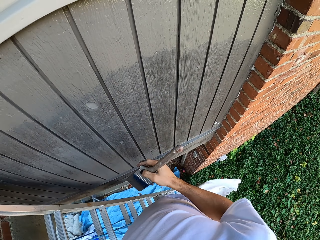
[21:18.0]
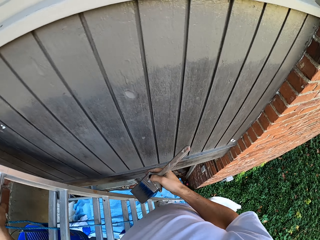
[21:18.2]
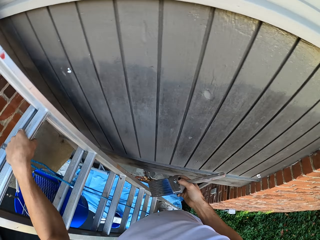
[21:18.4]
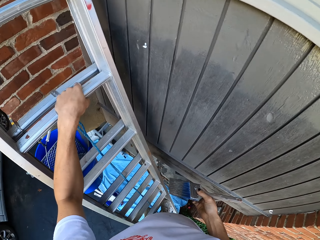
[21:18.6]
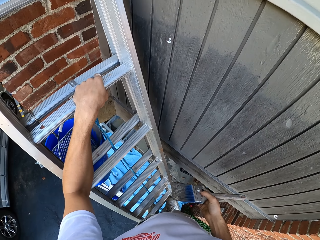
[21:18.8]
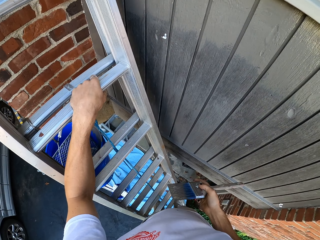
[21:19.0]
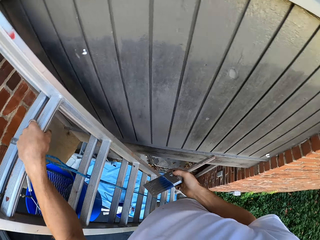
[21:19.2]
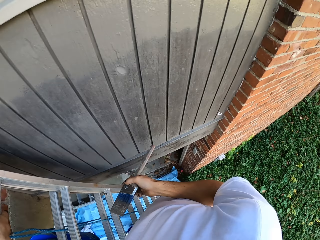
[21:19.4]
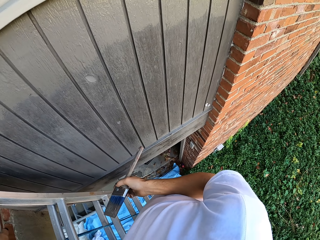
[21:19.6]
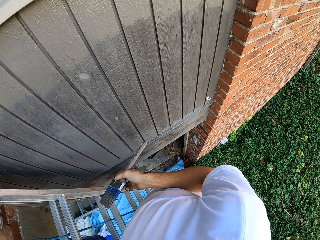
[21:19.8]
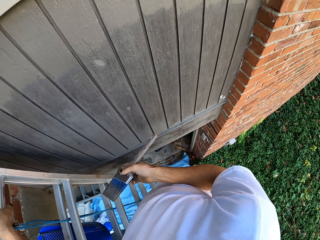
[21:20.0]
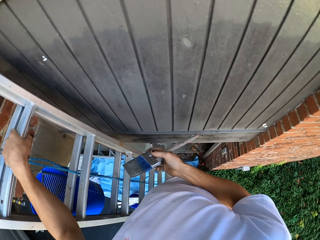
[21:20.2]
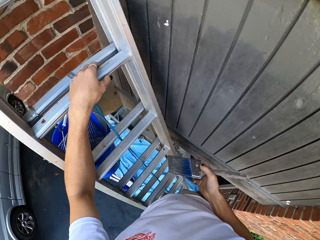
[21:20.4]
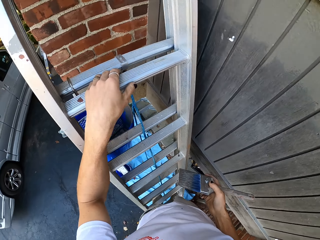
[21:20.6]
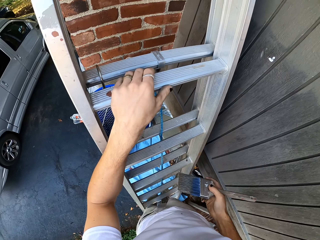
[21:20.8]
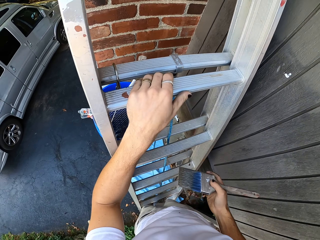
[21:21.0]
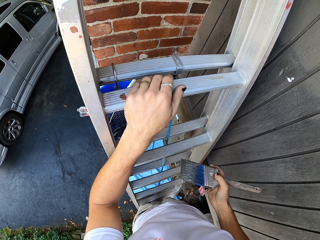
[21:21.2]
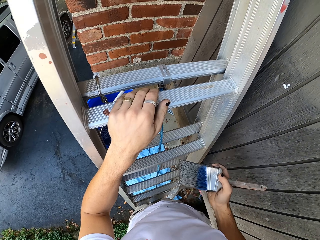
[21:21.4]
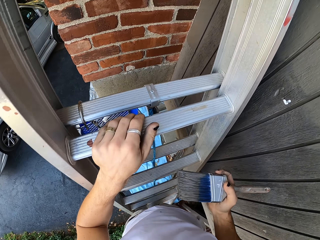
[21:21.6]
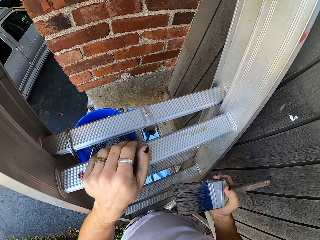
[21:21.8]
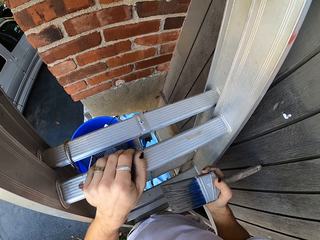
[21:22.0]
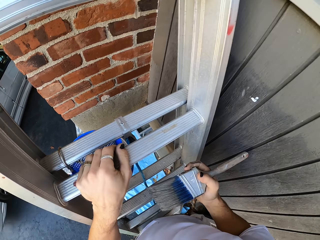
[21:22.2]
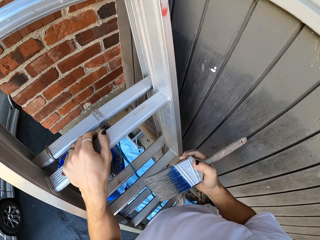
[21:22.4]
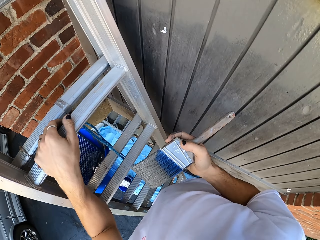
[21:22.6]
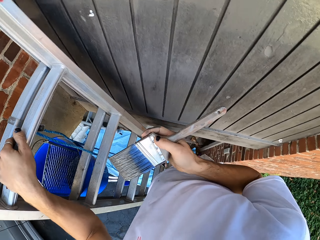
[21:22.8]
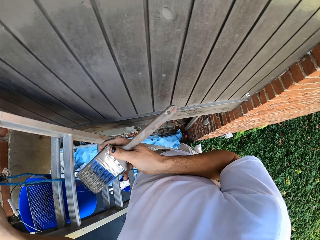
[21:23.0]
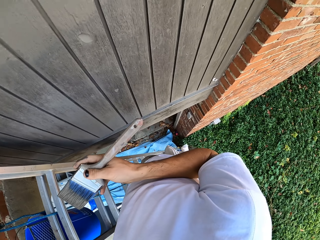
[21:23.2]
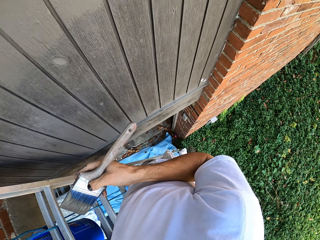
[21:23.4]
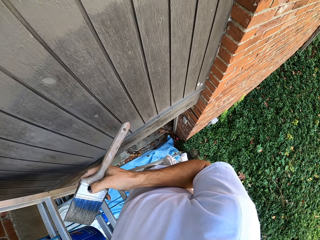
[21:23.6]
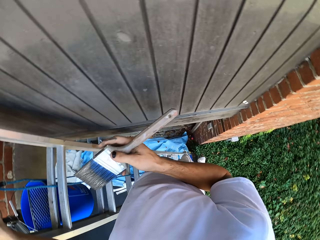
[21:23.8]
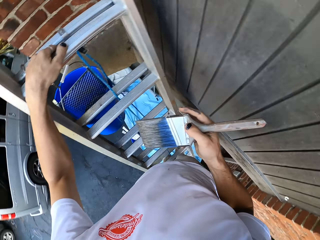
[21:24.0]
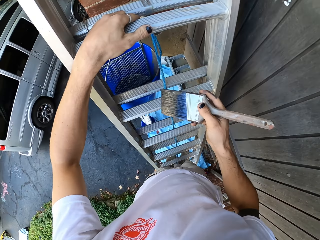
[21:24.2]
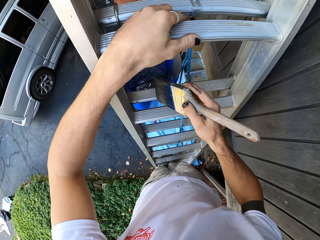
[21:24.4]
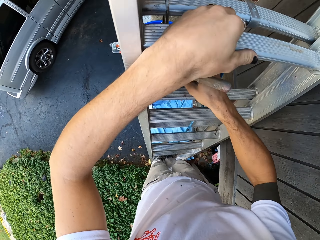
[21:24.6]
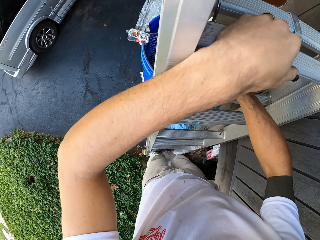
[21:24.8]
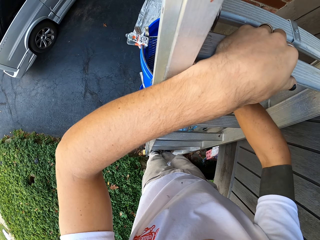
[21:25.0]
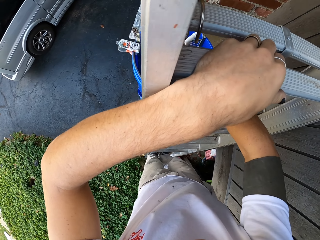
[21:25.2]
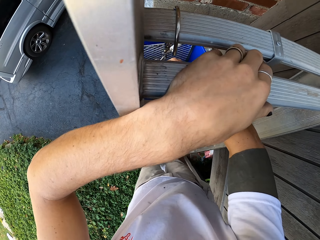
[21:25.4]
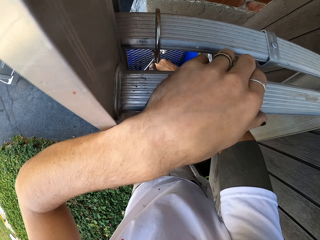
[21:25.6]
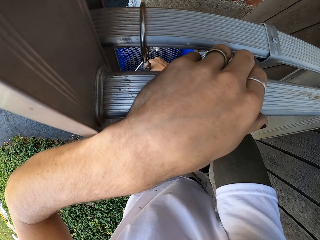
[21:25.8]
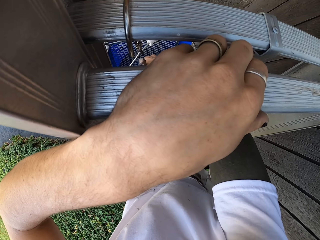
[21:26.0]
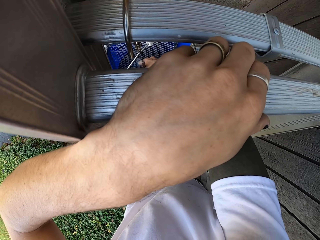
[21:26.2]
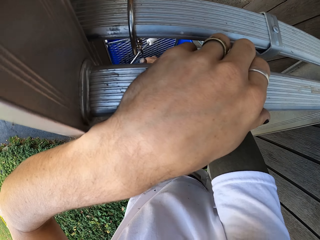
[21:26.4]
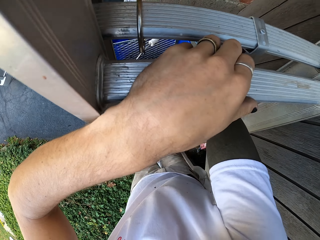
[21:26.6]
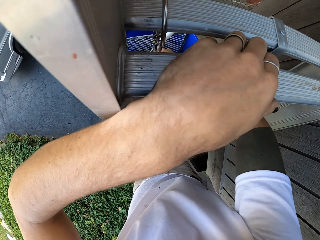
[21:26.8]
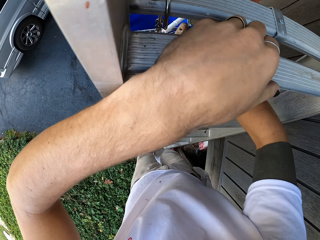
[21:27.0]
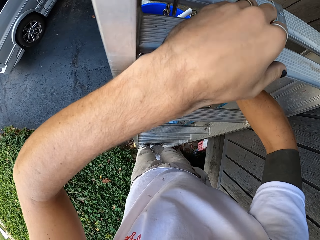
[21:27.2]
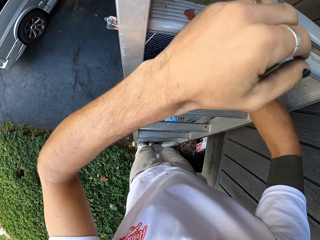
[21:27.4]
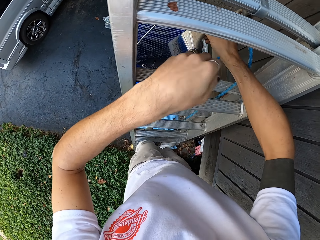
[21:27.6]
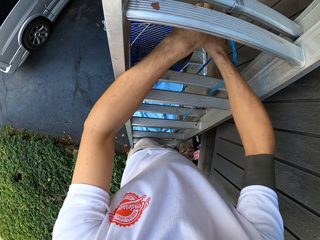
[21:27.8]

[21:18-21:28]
The camera wearer looks around. They hold a paint brush and move around the compound. They dip the paint brush in the paint can.

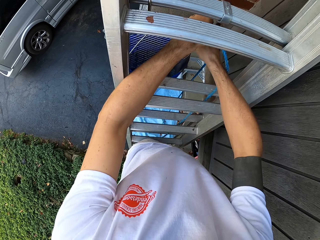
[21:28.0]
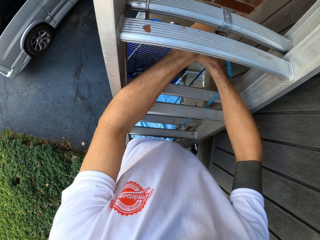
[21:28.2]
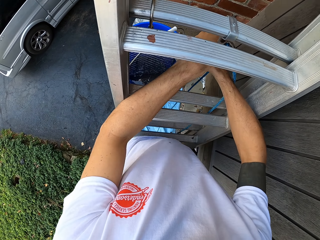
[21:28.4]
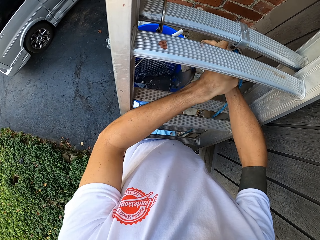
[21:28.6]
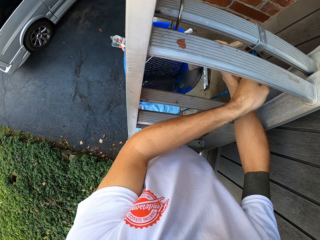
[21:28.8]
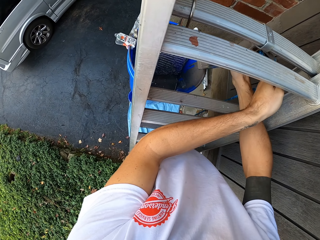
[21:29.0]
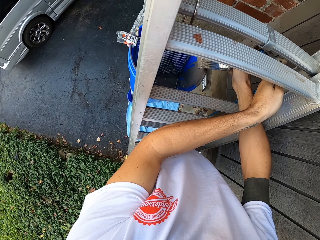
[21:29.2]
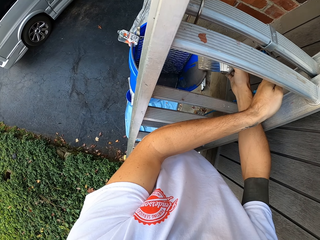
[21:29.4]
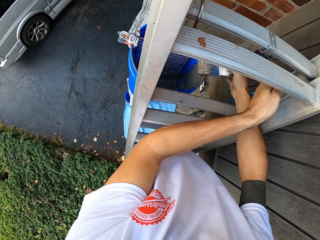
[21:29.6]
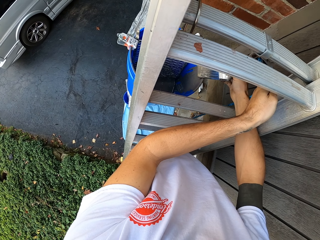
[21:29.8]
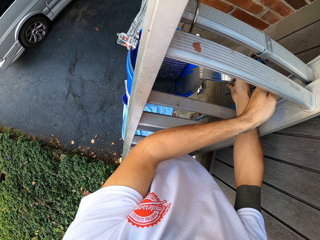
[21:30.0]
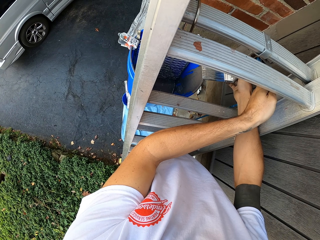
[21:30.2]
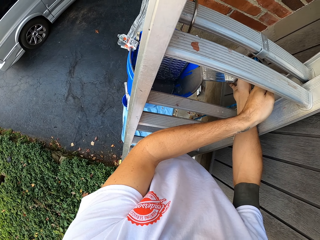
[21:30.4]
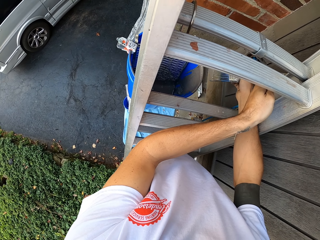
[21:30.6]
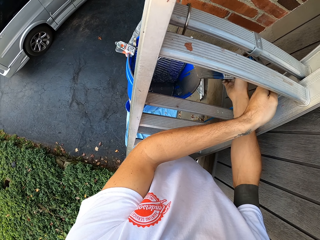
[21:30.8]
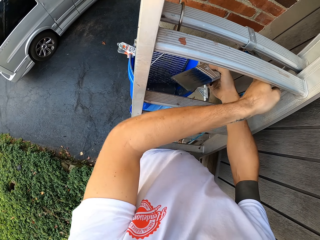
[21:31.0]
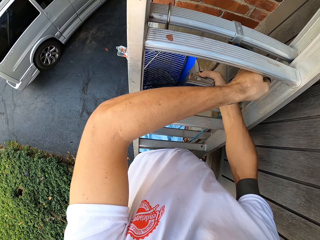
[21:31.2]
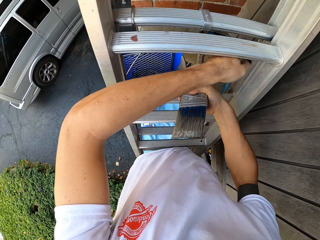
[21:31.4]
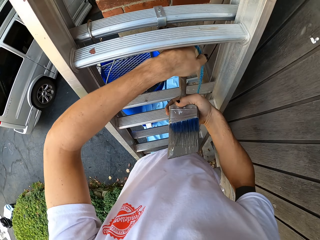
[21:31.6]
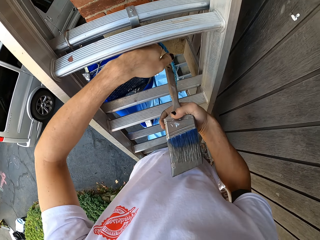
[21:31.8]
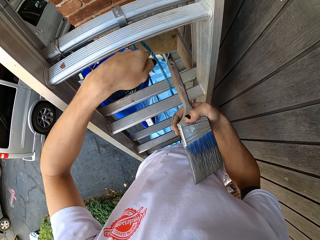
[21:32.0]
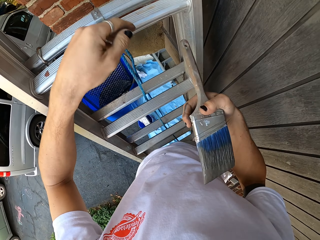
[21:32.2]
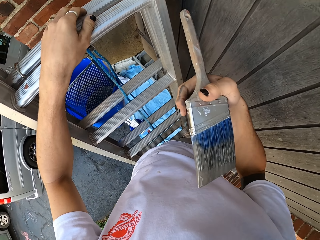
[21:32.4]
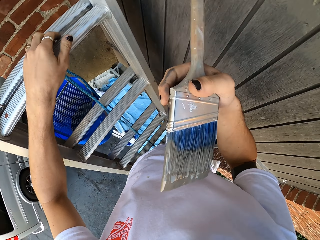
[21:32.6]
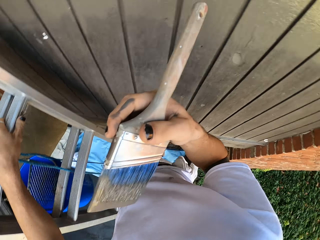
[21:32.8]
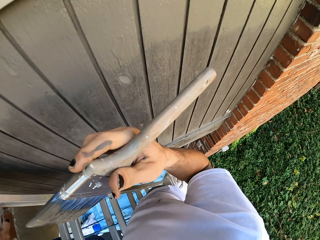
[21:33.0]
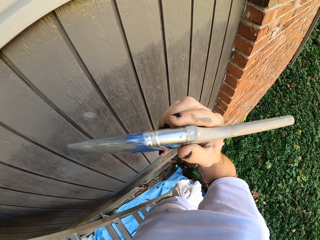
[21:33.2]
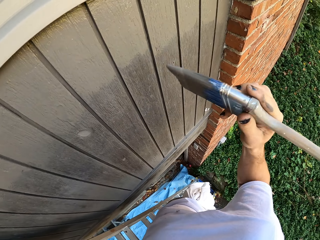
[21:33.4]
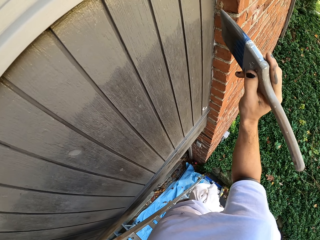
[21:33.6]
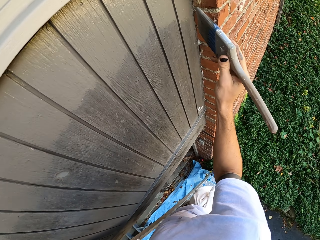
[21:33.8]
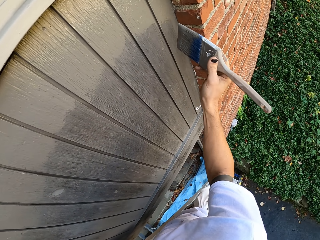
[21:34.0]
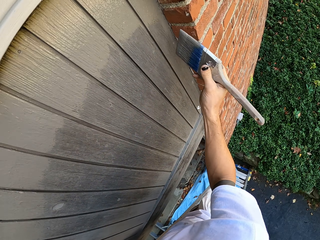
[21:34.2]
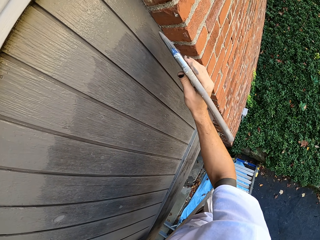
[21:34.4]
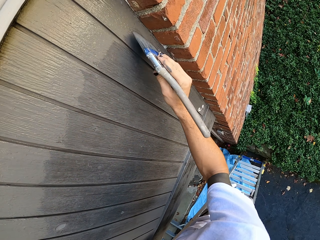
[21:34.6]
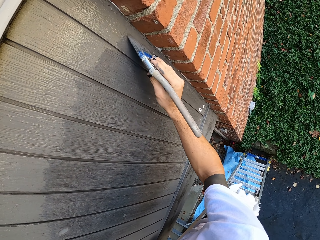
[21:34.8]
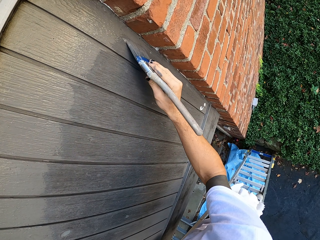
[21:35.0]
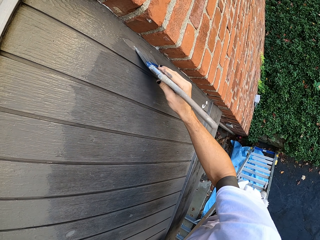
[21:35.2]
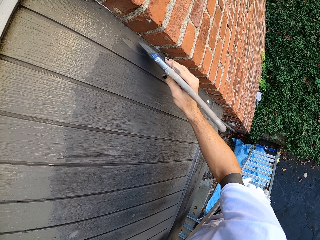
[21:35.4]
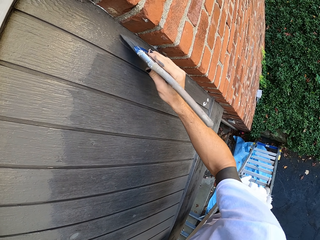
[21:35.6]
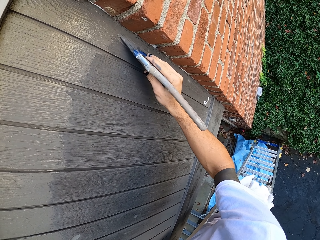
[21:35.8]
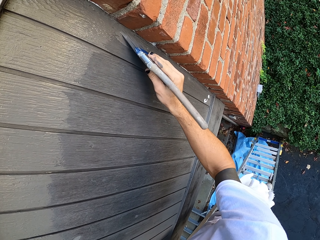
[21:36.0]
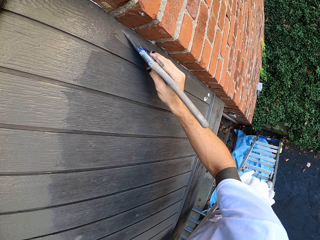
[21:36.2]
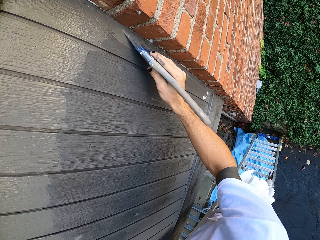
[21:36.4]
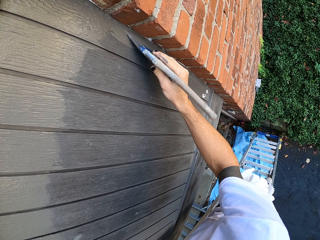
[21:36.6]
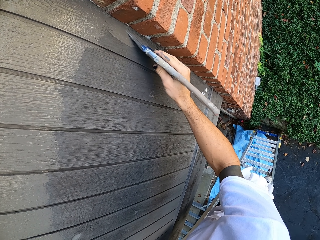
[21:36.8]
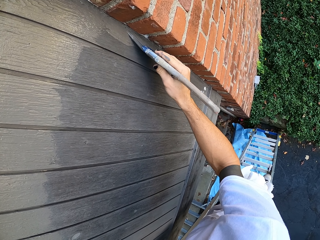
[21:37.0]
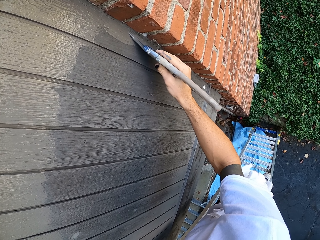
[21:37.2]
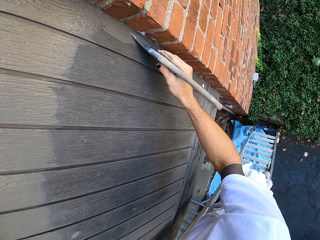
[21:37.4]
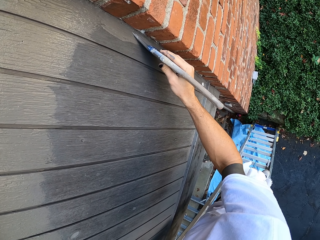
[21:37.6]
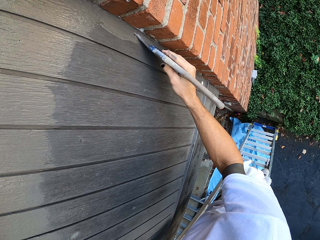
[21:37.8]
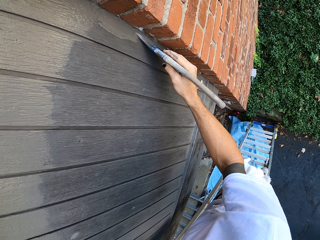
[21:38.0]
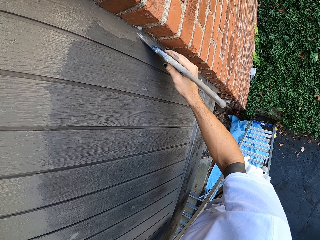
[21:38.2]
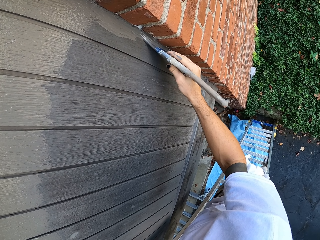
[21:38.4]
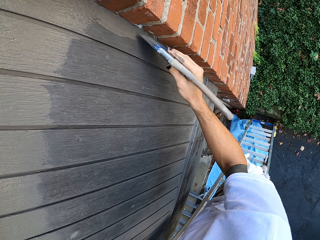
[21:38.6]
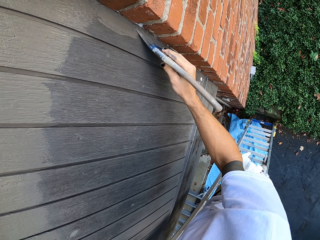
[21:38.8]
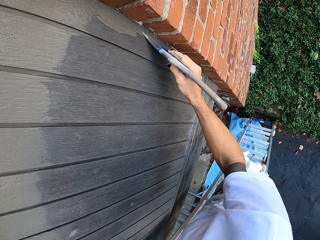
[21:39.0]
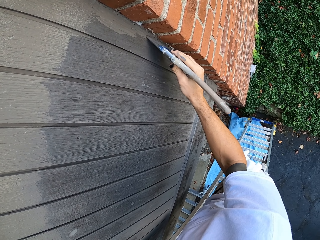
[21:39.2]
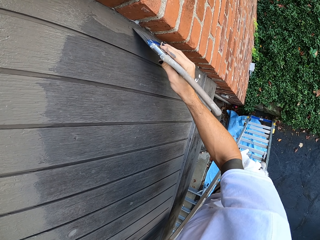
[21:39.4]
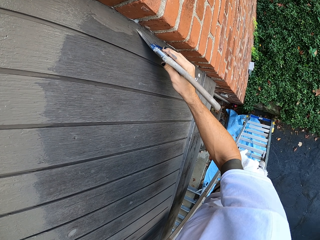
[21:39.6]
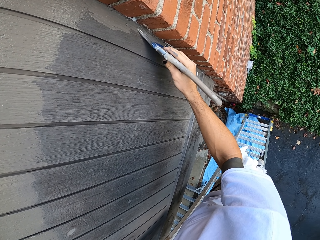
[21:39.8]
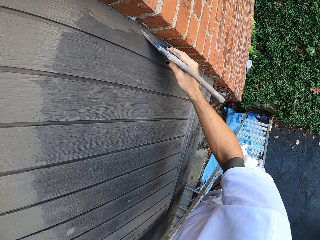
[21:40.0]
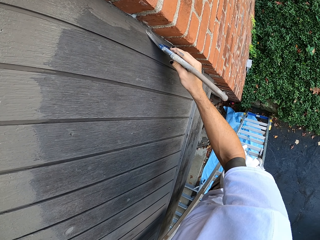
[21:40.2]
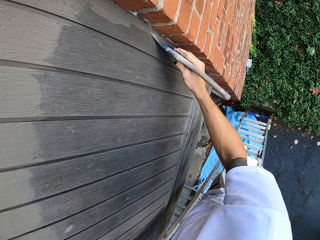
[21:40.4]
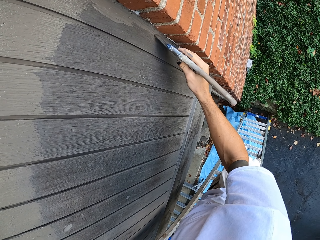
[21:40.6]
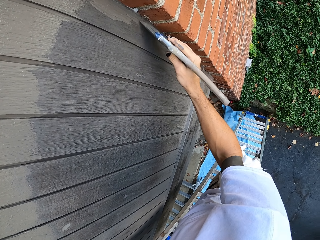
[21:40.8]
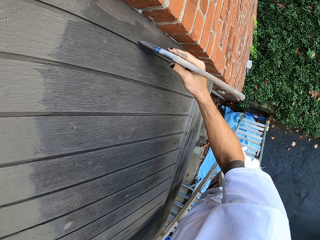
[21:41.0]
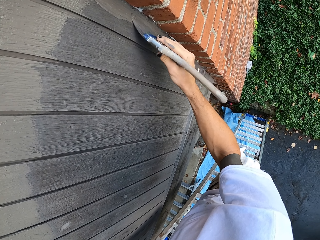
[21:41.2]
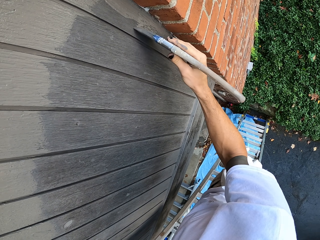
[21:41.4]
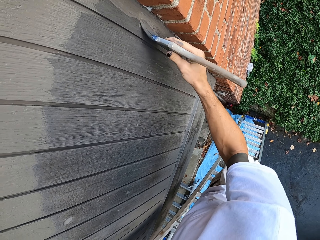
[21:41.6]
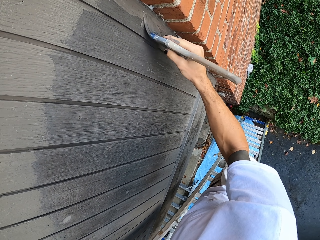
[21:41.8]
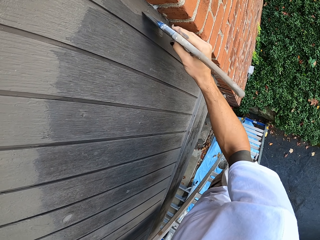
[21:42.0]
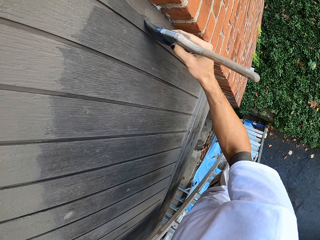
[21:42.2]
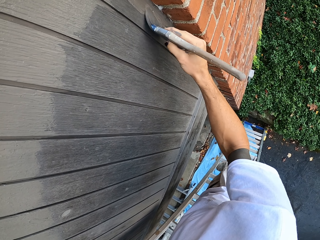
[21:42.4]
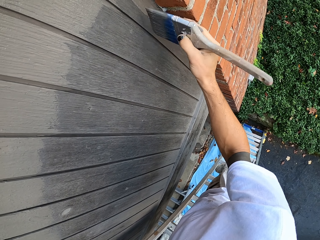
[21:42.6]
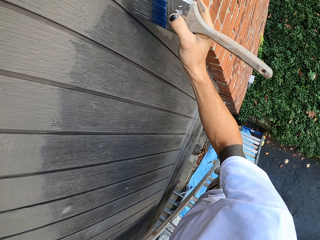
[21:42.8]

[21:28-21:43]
The camera wearer holds the paint bucket. They touch a cable. They lift up the paint brush. They hold the ladder. They touch the ladder. They paint on the wooden wall.
